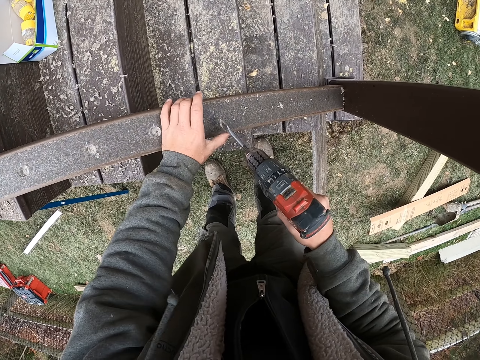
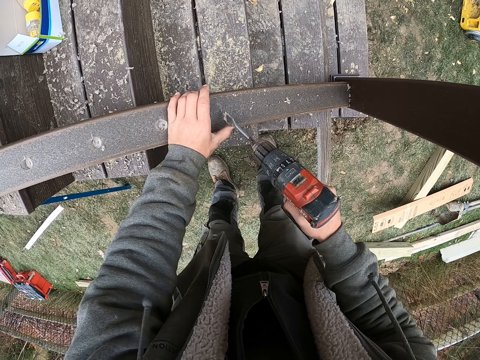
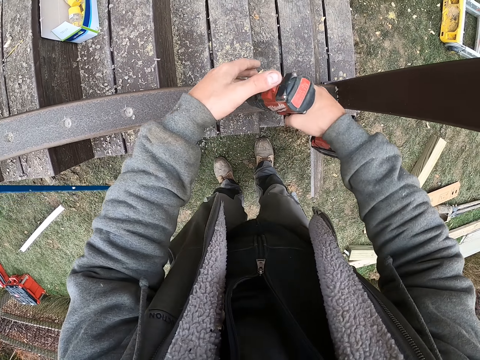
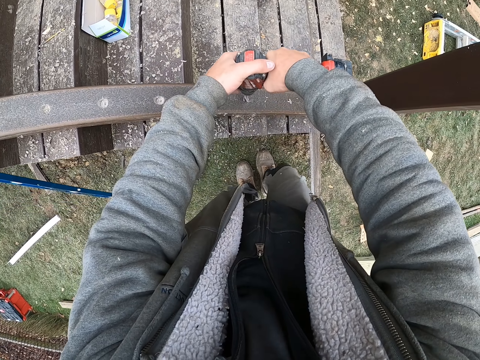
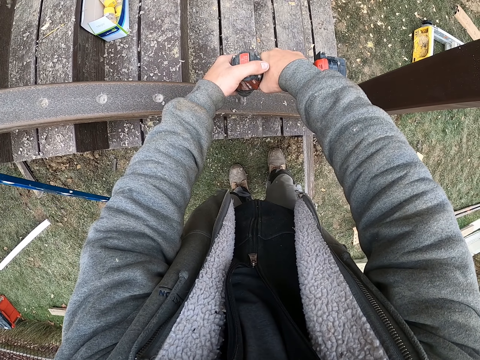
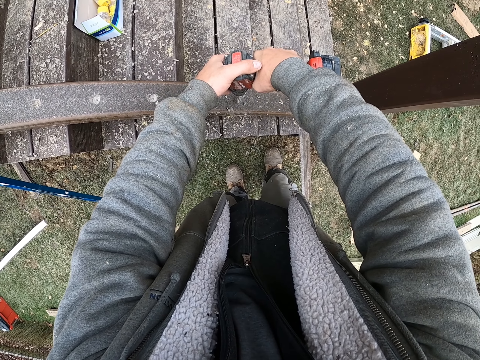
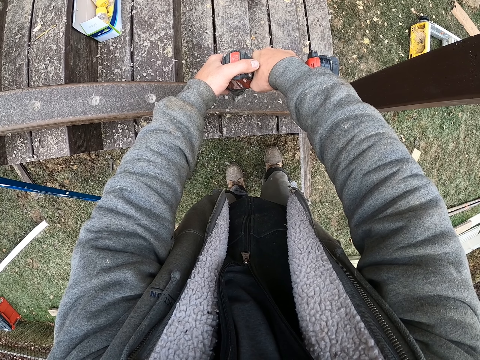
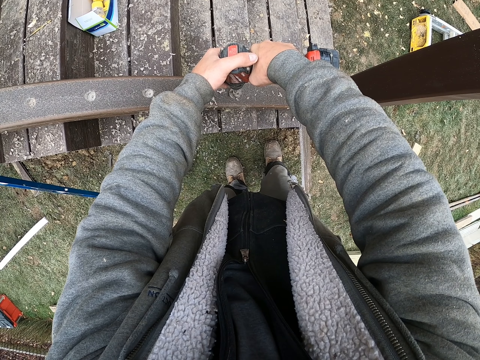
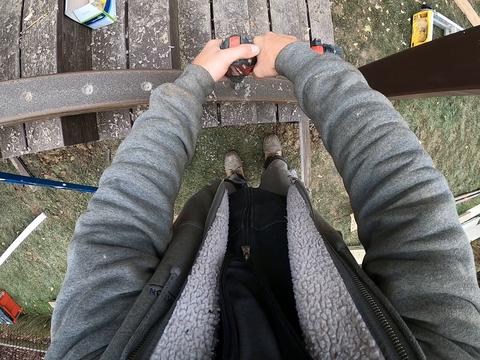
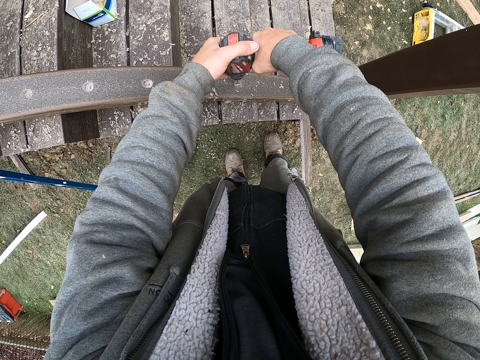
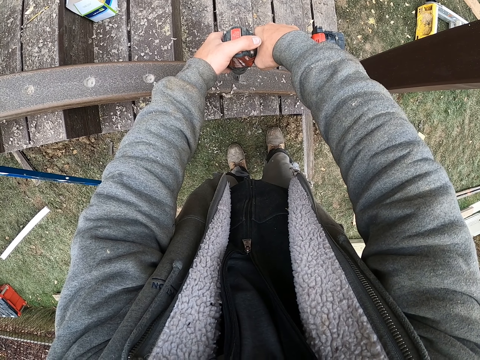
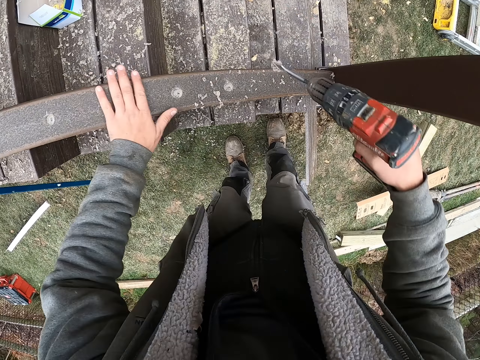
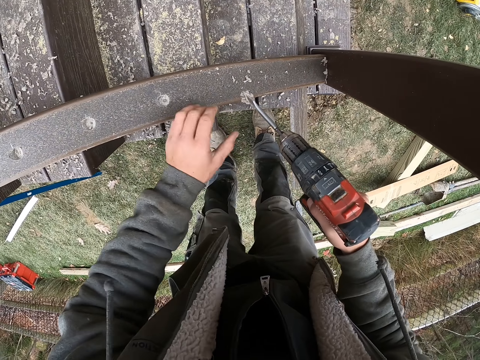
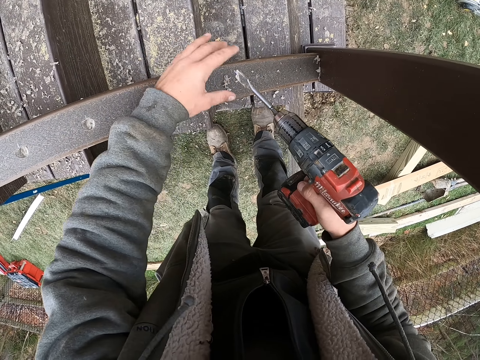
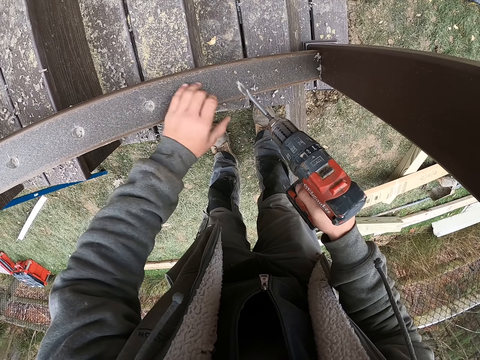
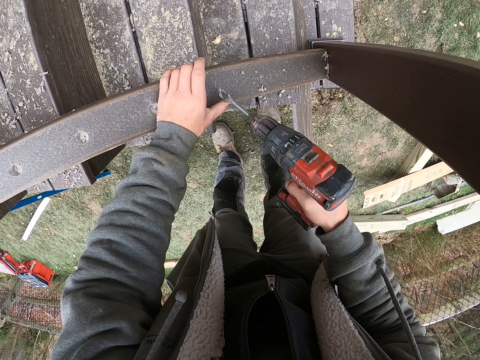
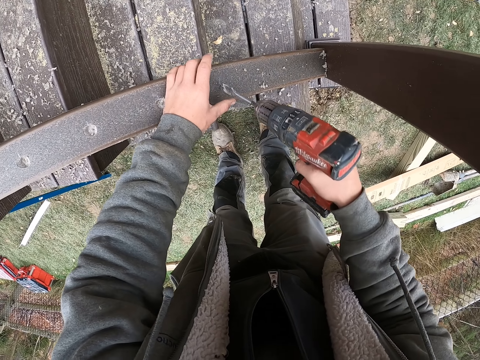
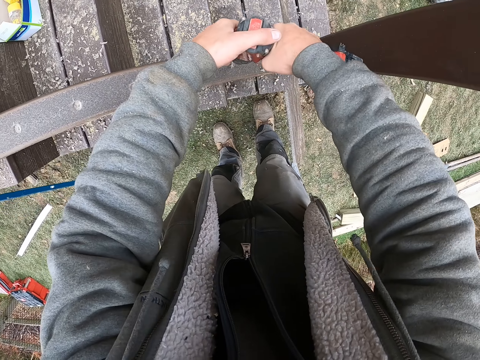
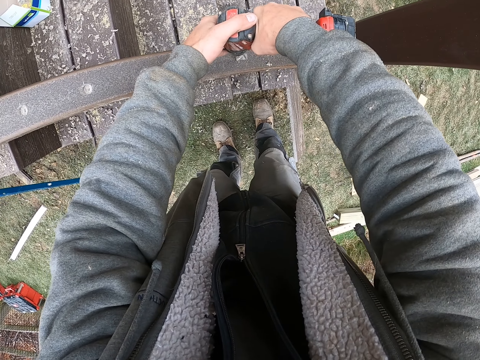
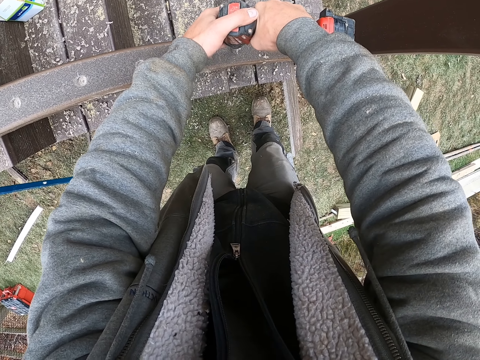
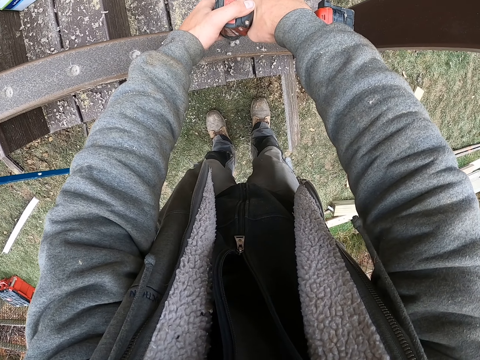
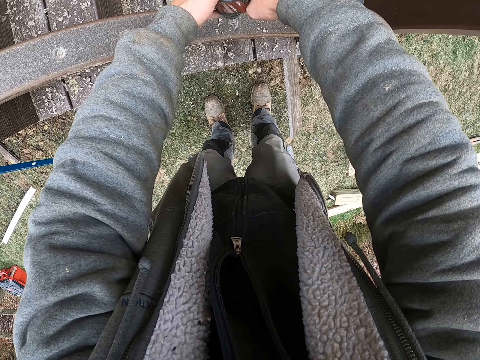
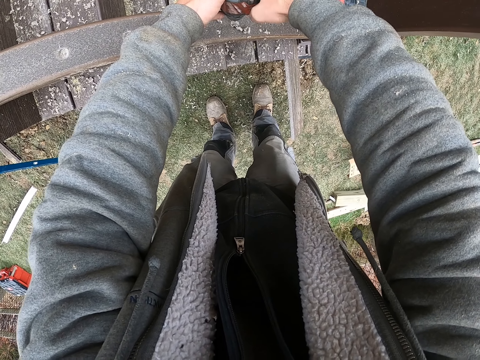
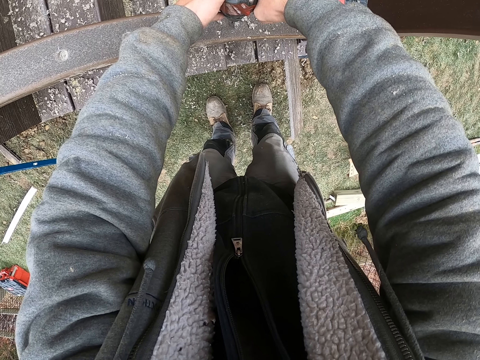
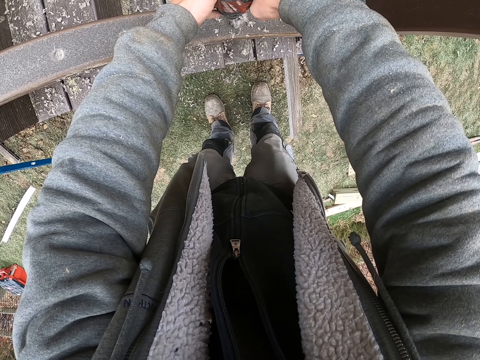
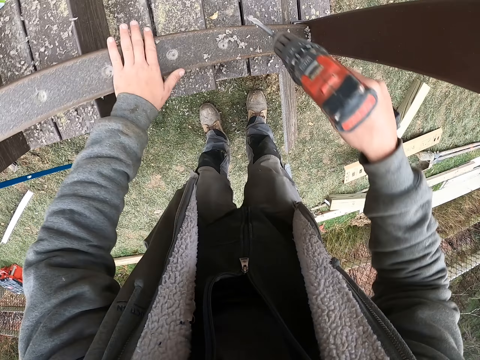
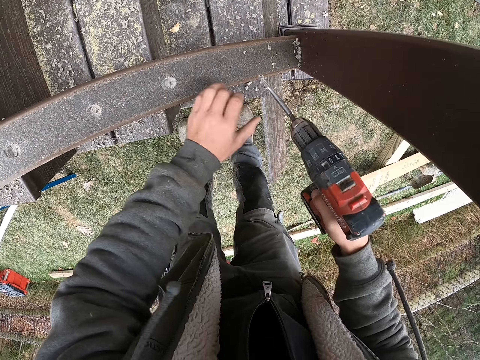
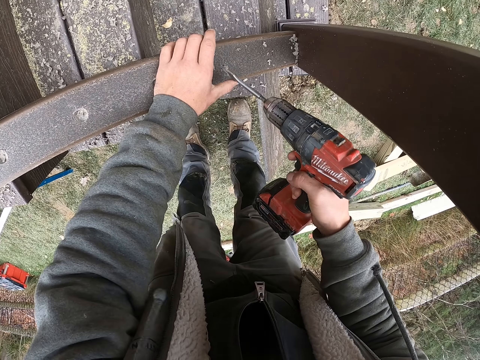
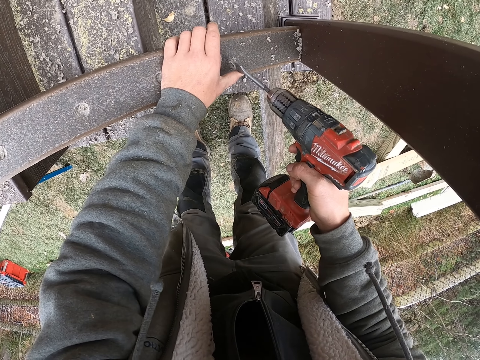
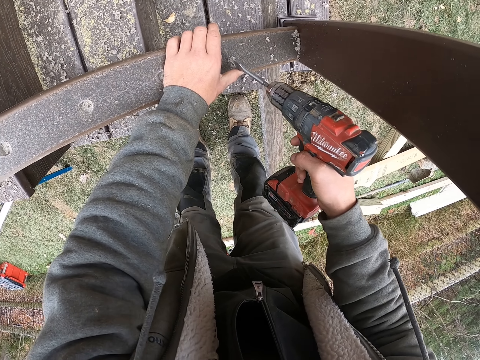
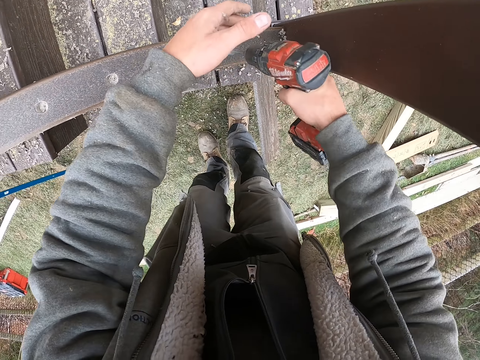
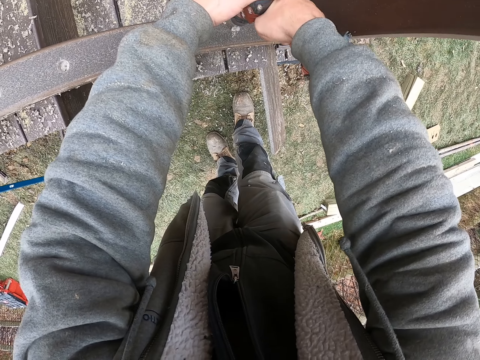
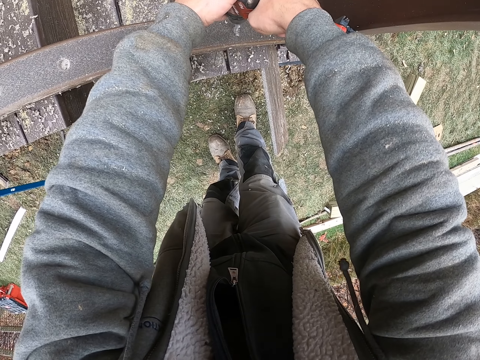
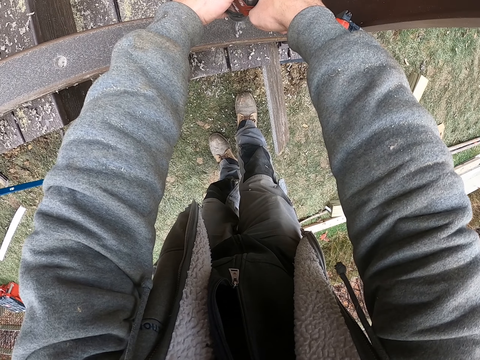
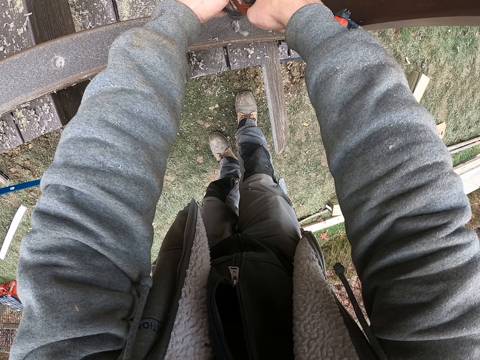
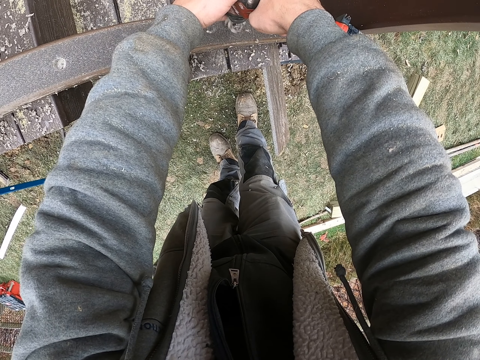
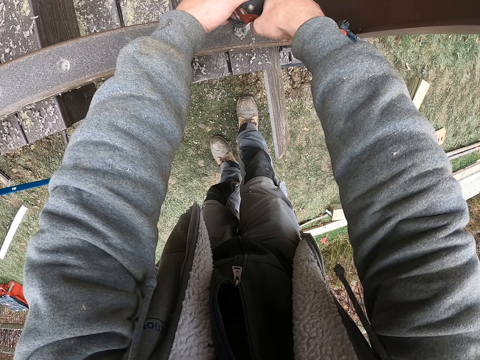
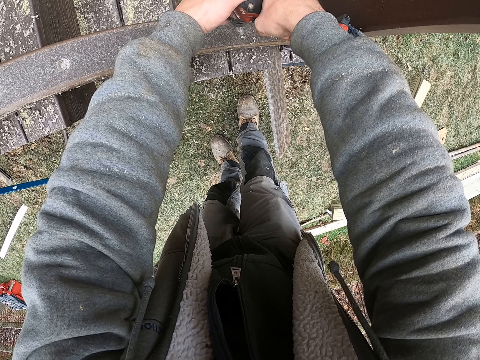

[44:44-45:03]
The camera wearer drills the wood. They wipe the wood with the left hand. They drill the wood. They wipe the wood with the left hand. They drill the wood.

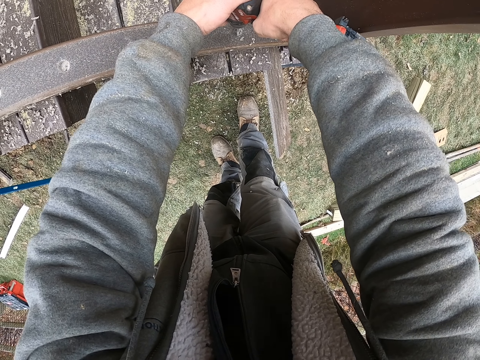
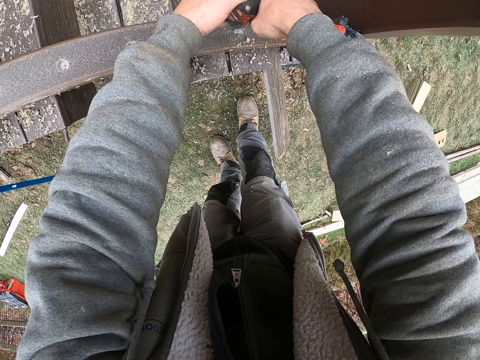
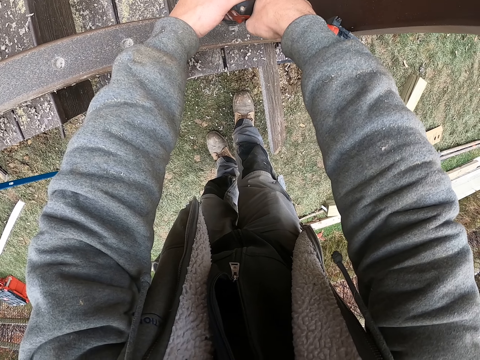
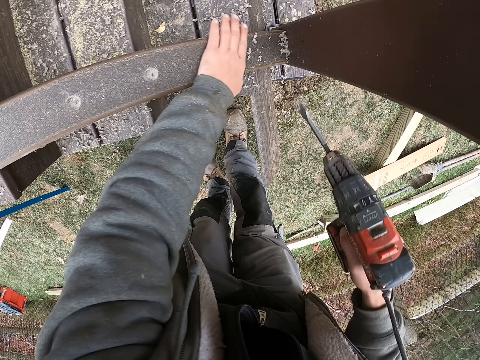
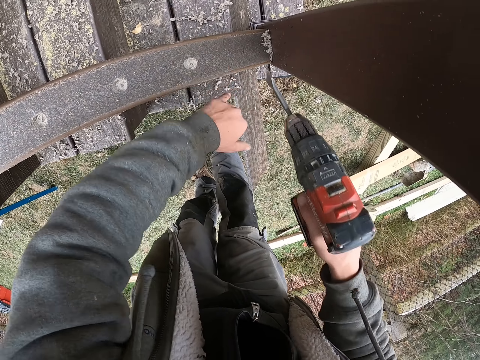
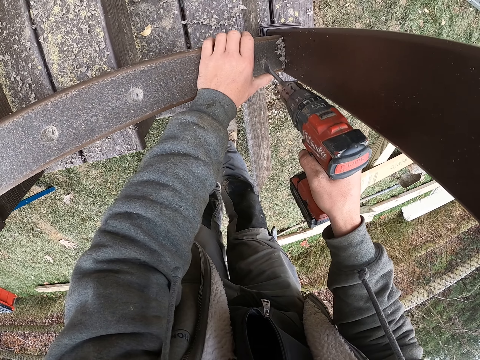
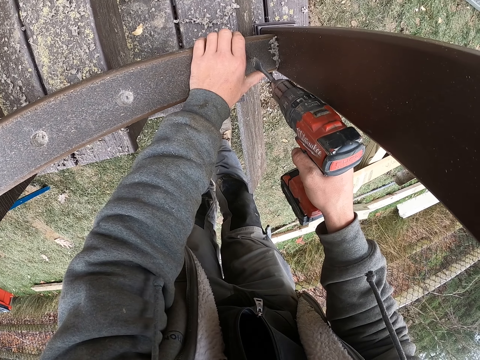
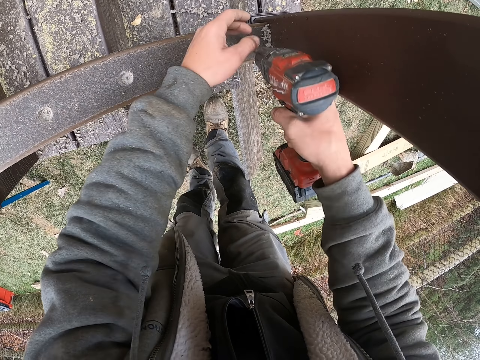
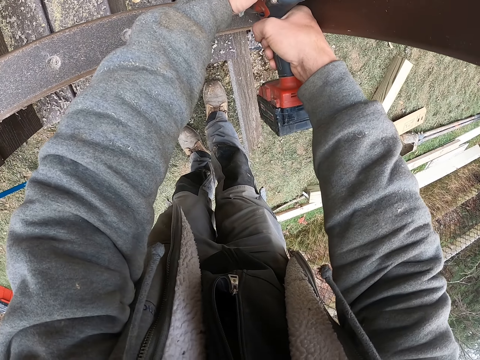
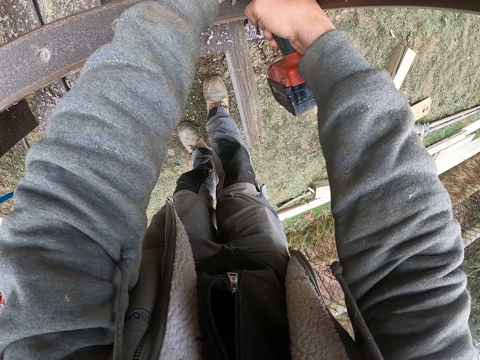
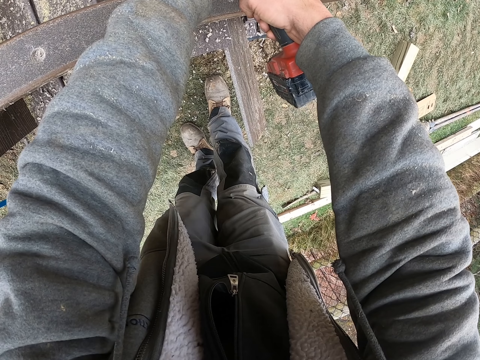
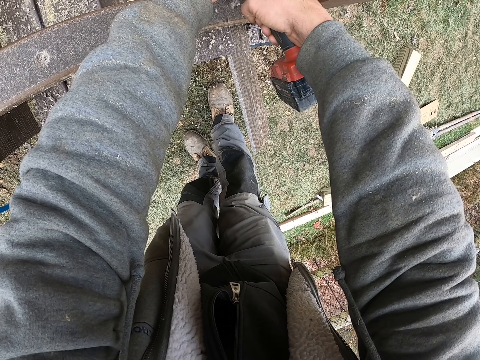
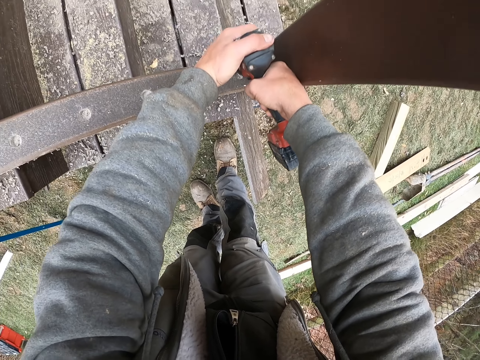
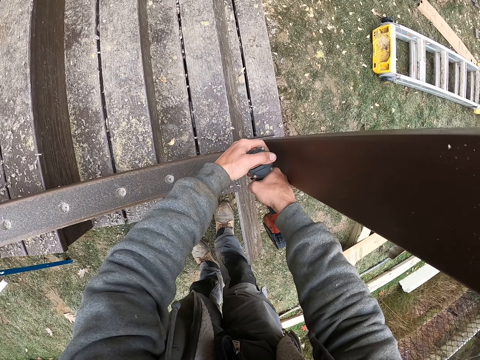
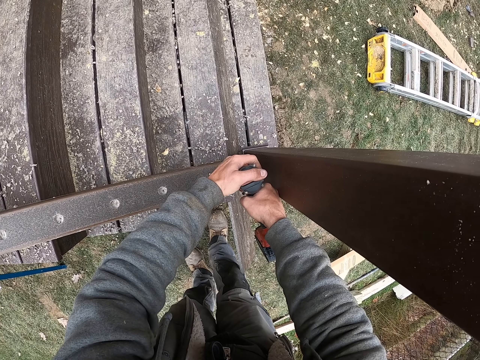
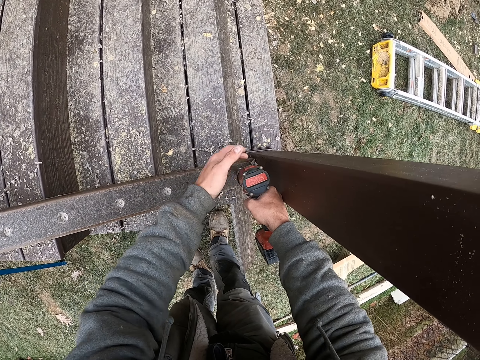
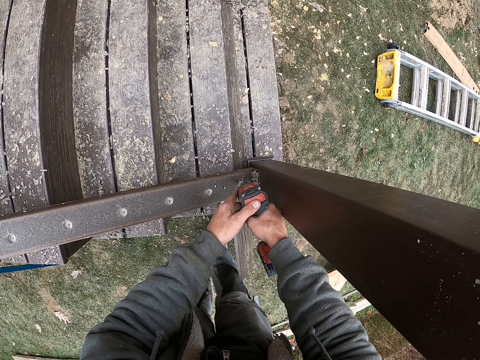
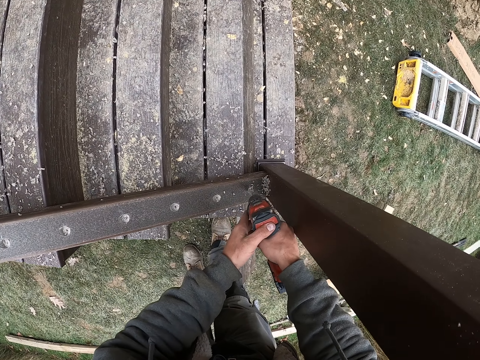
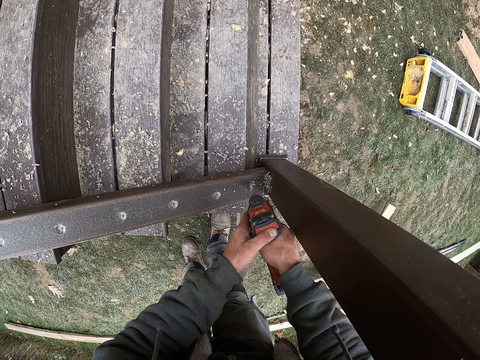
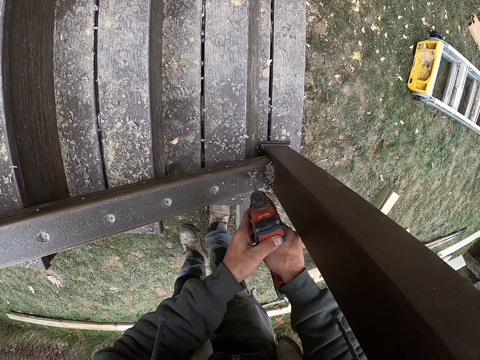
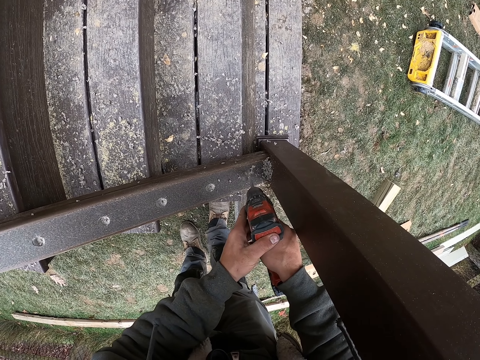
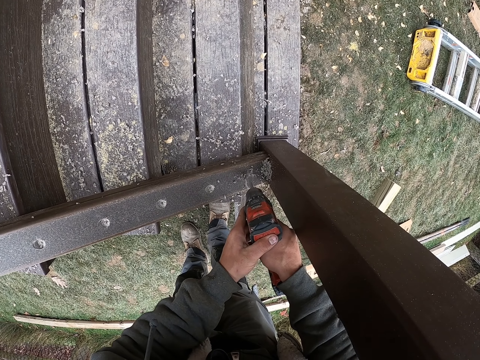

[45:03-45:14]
The camera wearer wipes the wood with the left hand. They drill the wood.
